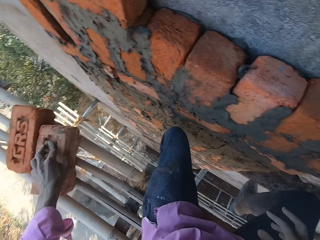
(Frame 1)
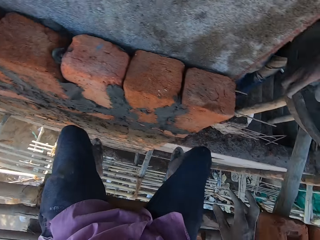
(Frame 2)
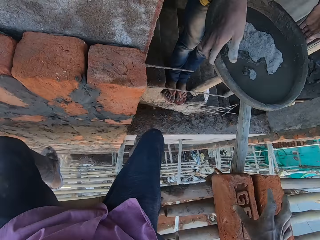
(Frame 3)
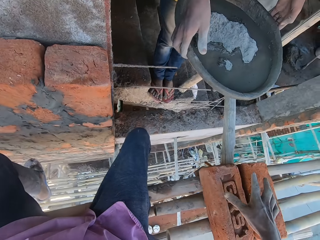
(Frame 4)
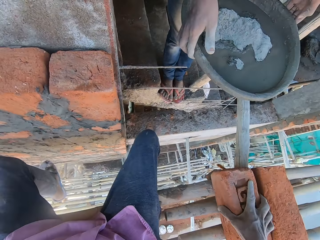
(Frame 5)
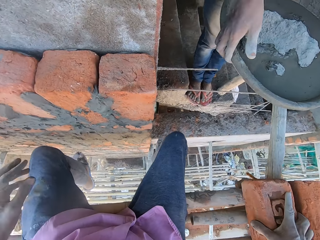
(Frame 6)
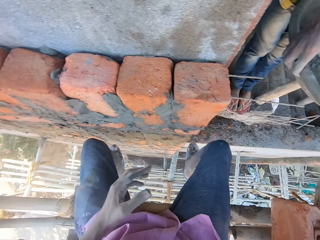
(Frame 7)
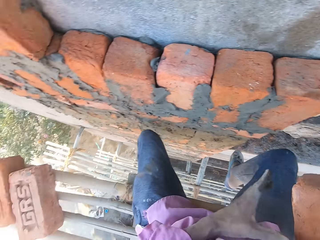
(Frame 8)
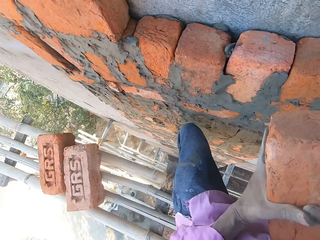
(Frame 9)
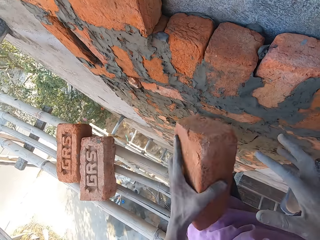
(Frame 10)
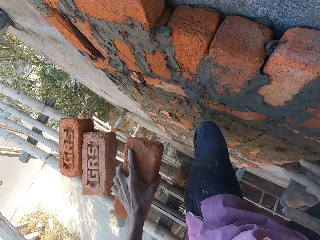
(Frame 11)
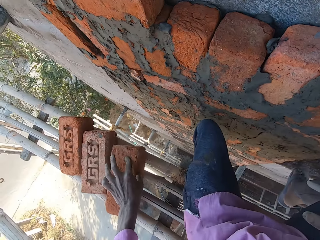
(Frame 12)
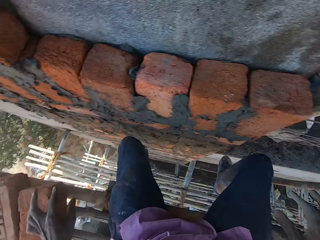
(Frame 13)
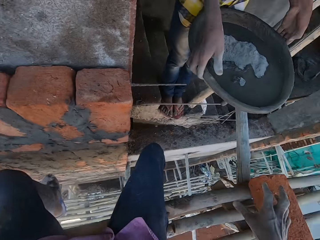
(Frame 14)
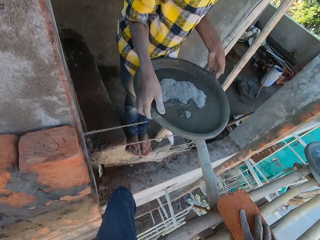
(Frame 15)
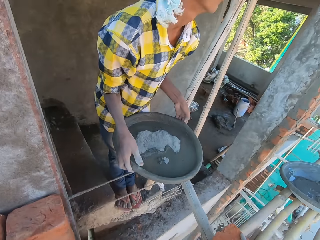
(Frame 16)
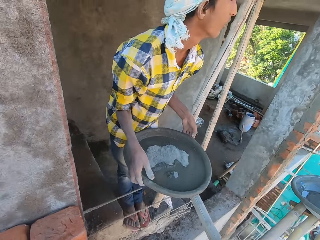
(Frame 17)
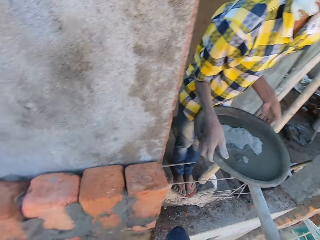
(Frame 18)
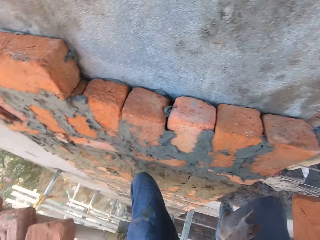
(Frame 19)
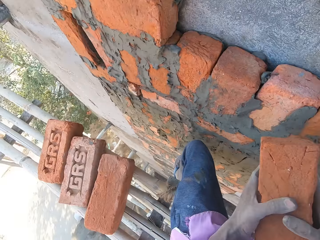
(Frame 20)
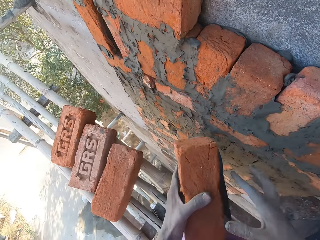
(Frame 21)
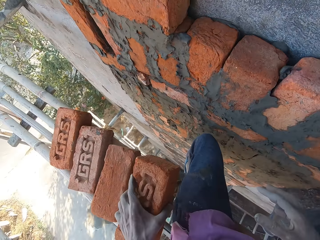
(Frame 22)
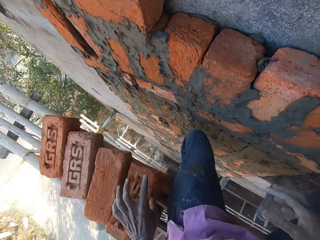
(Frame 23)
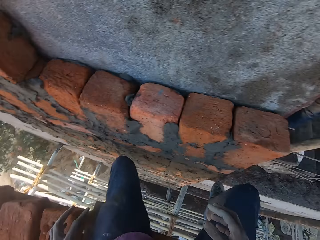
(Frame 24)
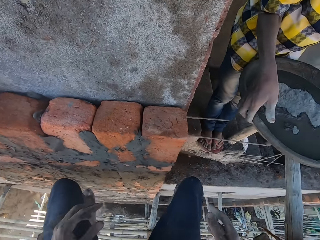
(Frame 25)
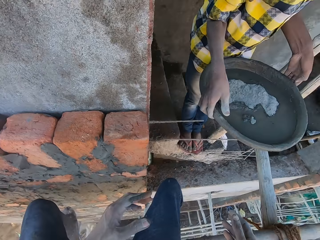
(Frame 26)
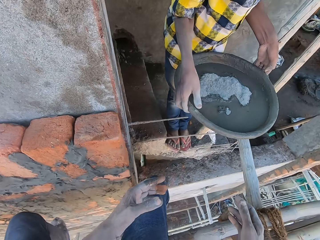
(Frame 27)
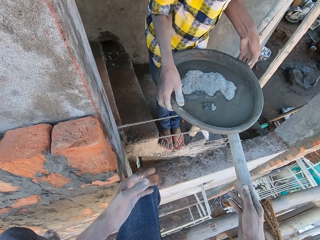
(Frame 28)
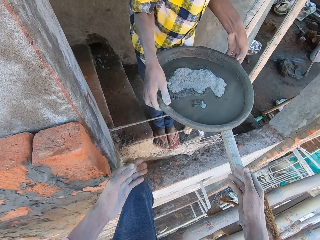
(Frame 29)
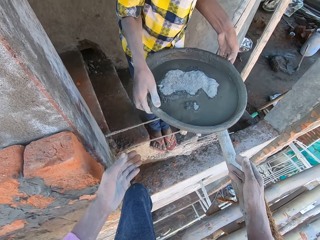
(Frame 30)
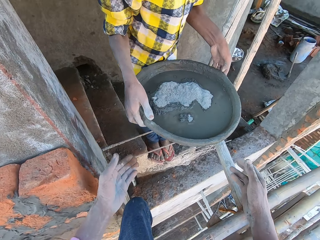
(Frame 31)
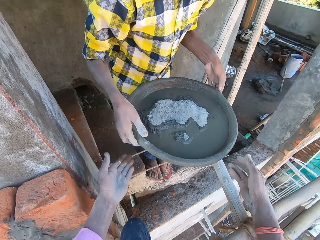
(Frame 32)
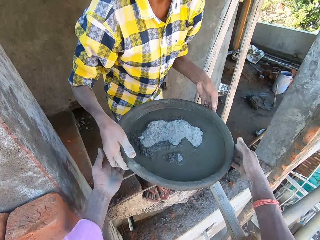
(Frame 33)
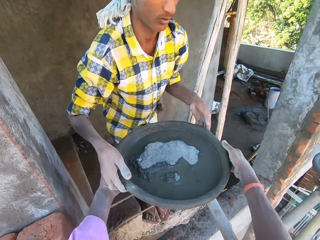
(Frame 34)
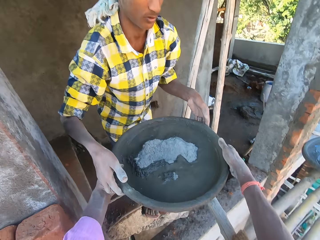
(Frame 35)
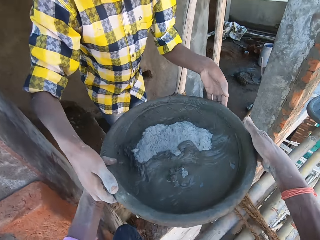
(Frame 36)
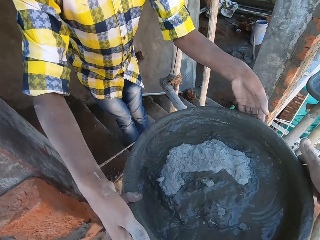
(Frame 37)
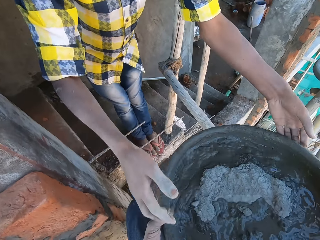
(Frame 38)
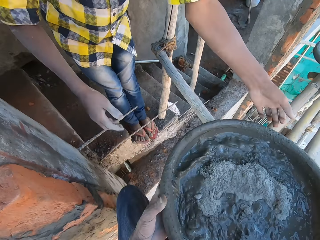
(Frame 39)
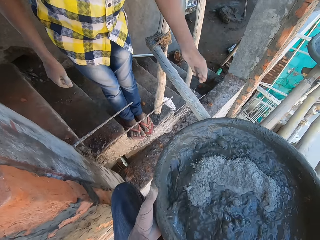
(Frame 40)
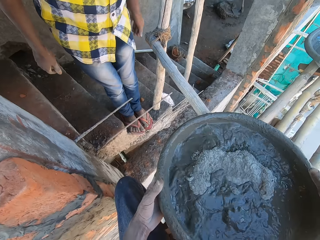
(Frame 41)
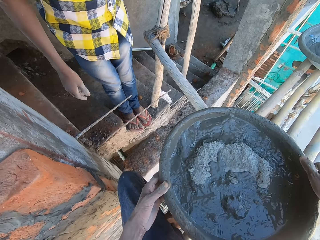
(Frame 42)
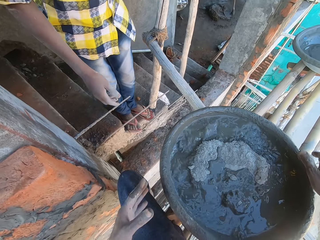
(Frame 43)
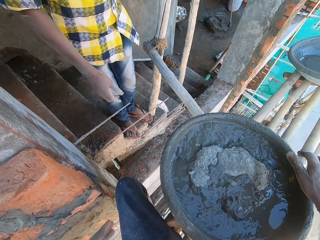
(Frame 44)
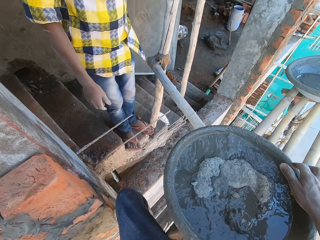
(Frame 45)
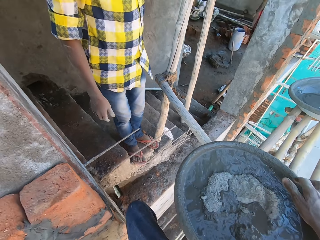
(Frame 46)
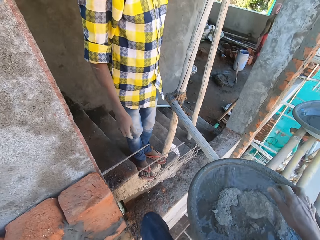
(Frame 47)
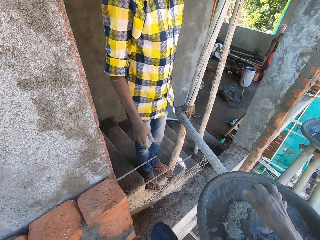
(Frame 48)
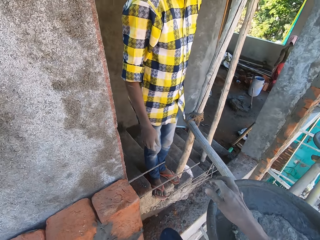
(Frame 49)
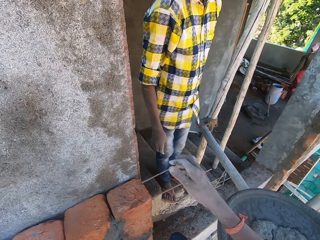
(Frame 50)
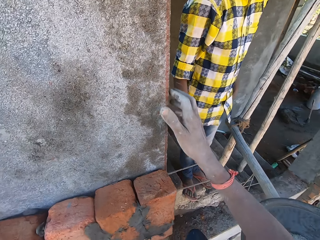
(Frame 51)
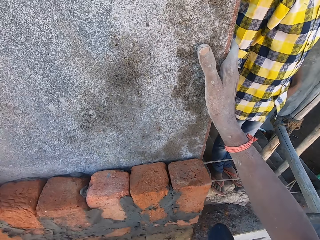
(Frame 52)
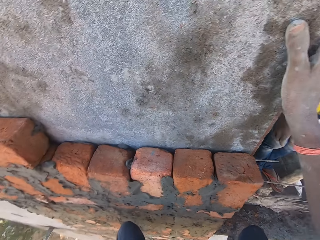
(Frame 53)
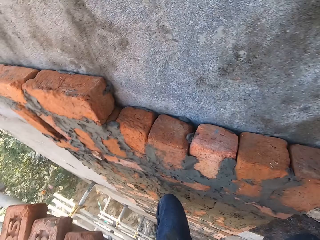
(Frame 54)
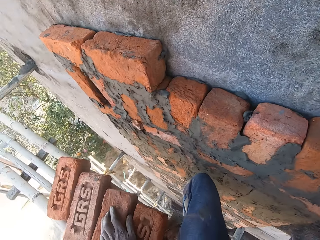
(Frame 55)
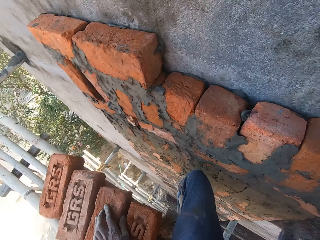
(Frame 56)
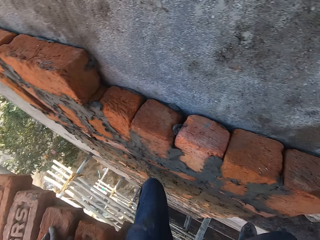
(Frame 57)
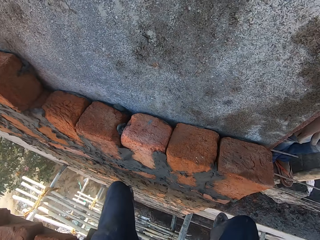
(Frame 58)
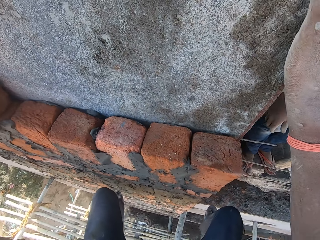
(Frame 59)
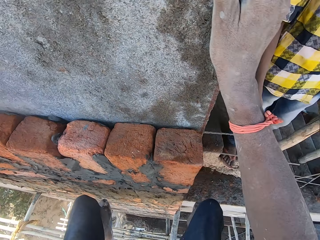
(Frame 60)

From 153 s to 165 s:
The camera wearer picks up a brick by his side with his right hand. He passes the brick in his right hand to his left hand. He drops the brick in his left hand on the bamboo scaffold. He picks up a brick by his side with his right hand. He passes the brick in his right hand to his left hand. He drops the brick in his left hand on the bamboo scaffold. He collects the bowl of mortar from the man. He talks with the man. He drops the bowl of mortar in his hands on the bamboo scaffold.

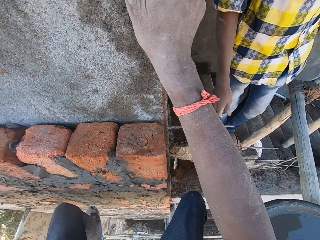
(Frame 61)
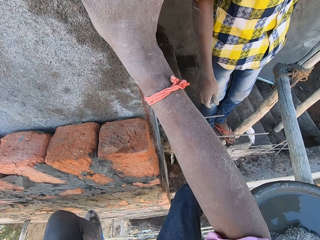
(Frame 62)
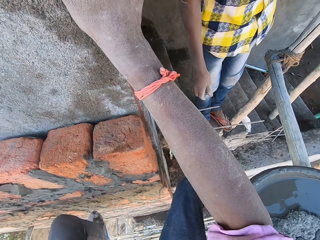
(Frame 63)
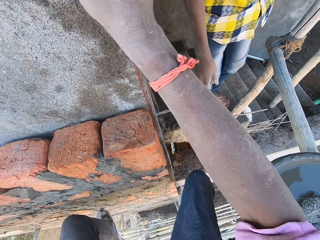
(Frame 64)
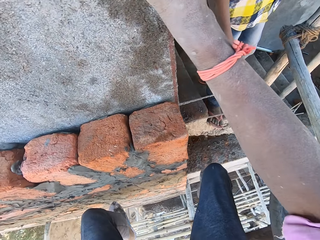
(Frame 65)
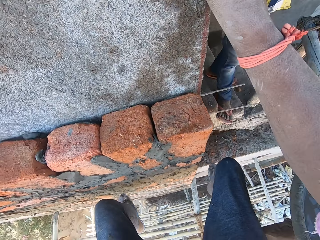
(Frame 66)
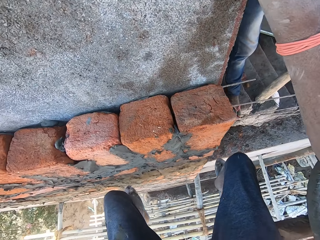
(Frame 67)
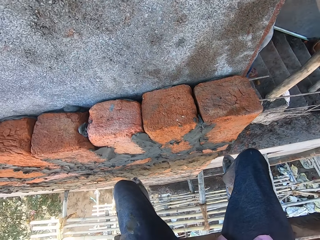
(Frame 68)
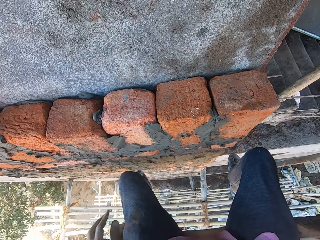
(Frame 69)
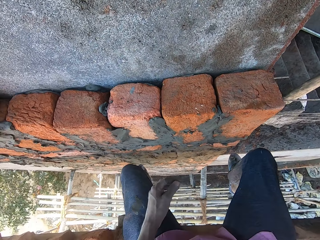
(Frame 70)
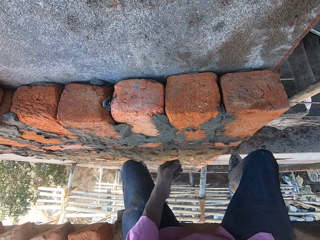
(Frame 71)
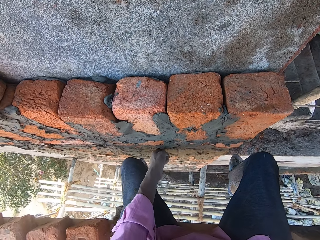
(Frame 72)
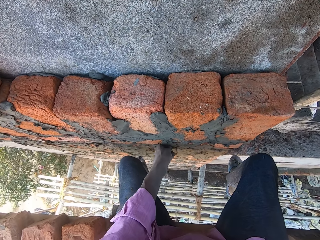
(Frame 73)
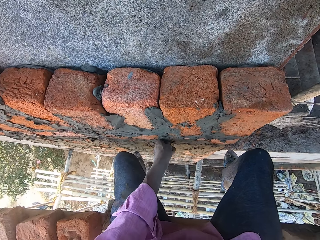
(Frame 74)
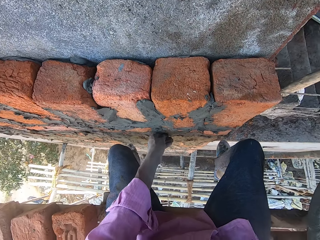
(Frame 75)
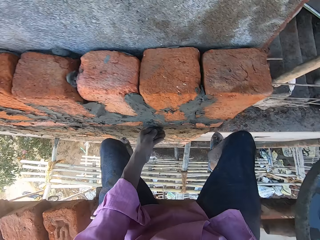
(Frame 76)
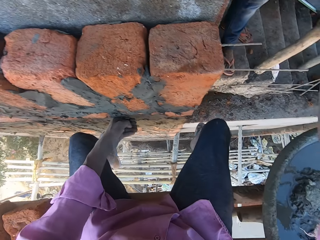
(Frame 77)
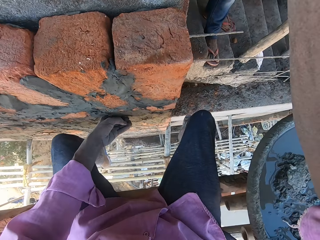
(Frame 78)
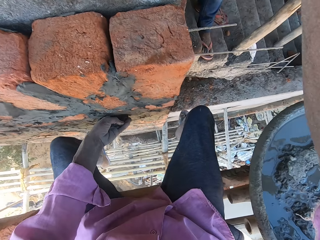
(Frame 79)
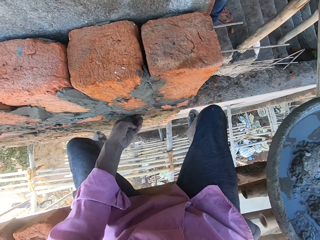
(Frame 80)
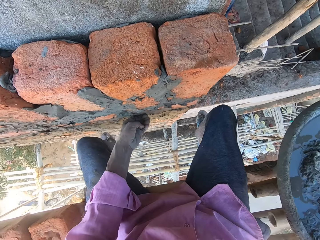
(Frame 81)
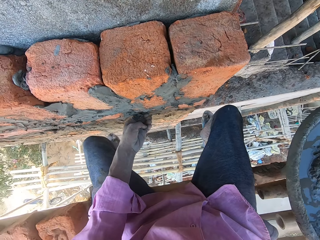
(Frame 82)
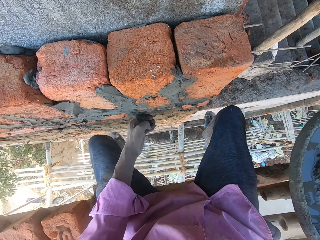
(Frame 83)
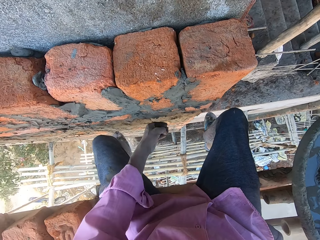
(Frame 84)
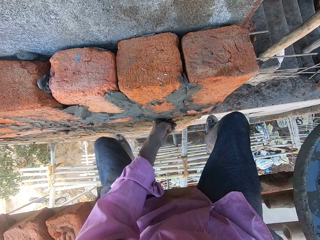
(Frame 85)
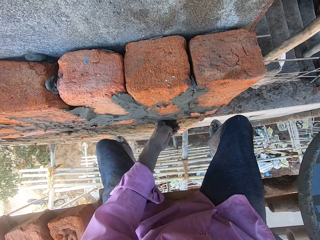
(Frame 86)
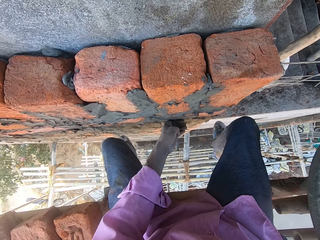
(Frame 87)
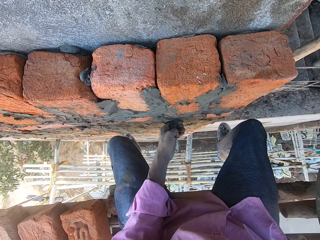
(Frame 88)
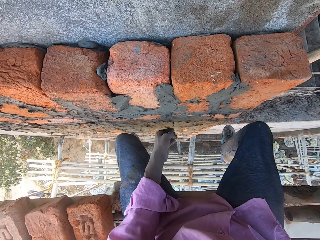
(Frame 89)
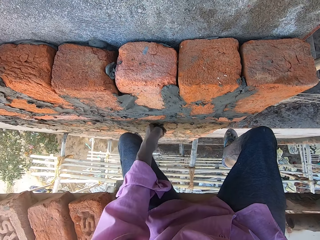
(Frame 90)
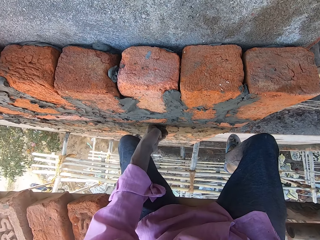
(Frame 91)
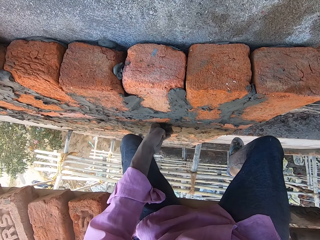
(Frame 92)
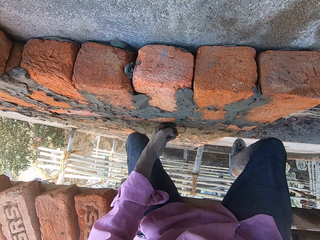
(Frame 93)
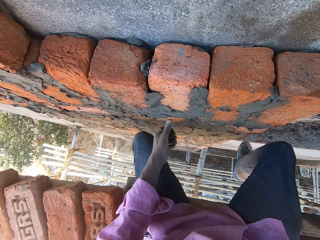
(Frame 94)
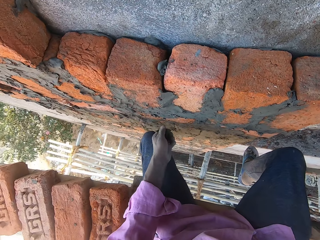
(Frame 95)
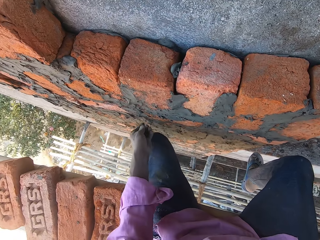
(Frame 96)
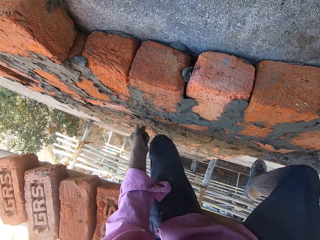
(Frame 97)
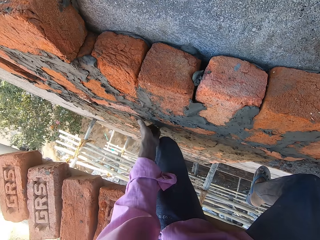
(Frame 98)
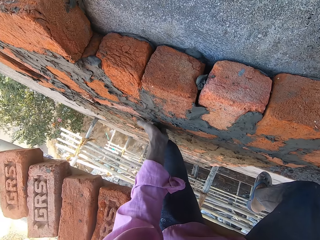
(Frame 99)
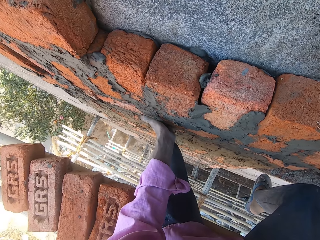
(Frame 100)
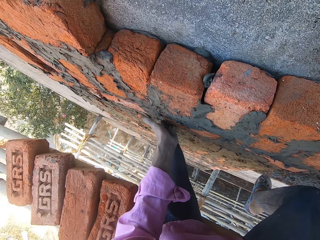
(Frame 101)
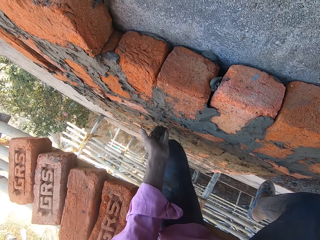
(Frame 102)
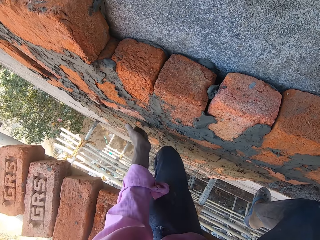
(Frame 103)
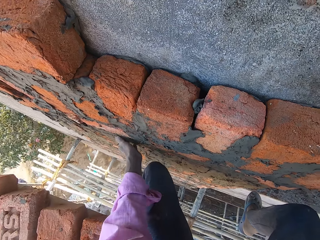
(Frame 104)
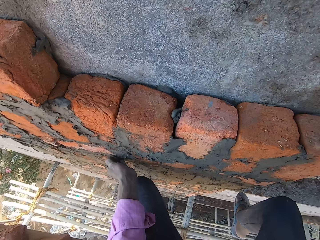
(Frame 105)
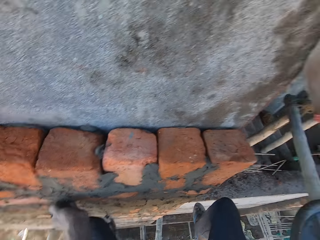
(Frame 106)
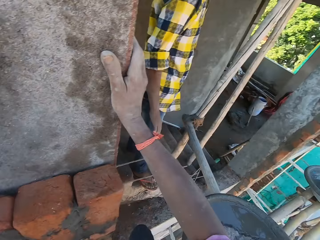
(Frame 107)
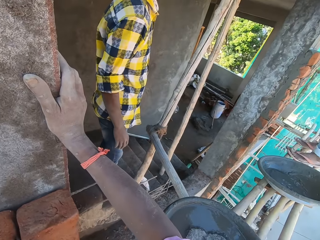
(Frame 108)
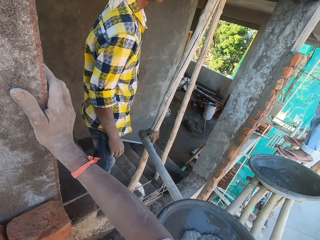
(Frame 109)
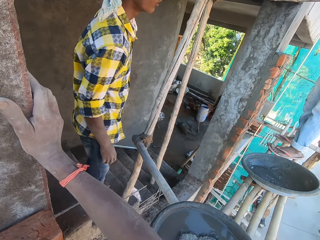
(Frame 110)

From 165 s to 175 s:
The camera wearer adjusts some mortar on the bricks with his left hand. He removes the concrete from the bricks. He applies the concrete on the brick.
